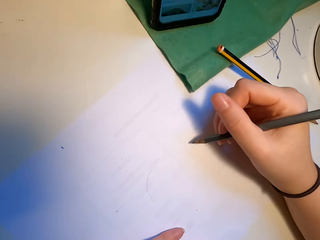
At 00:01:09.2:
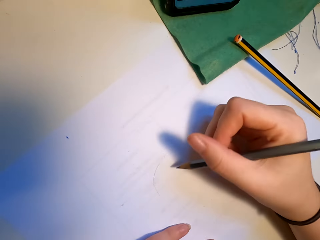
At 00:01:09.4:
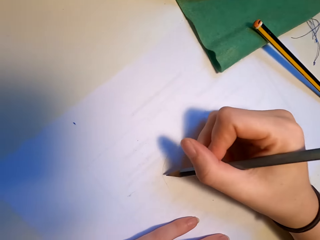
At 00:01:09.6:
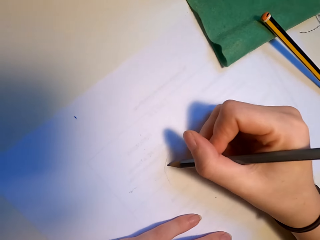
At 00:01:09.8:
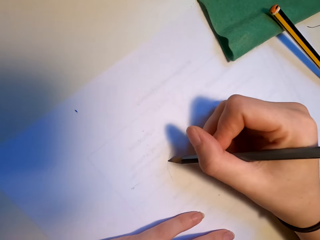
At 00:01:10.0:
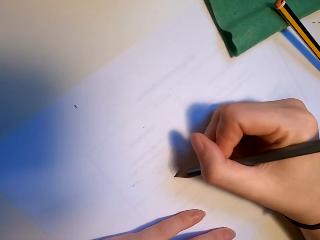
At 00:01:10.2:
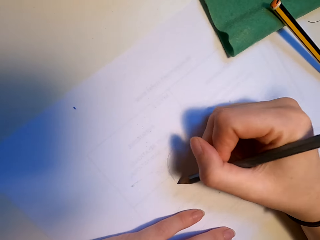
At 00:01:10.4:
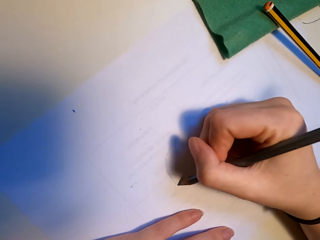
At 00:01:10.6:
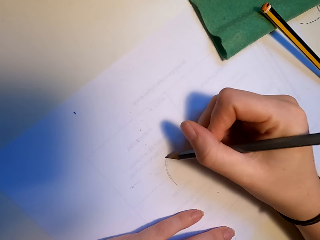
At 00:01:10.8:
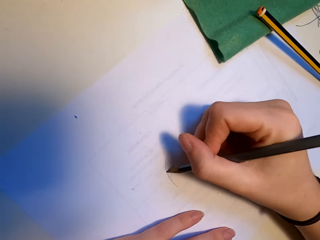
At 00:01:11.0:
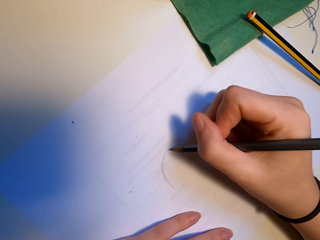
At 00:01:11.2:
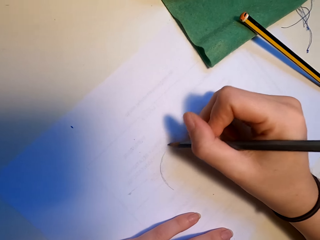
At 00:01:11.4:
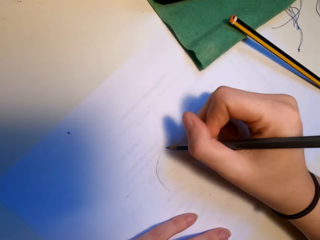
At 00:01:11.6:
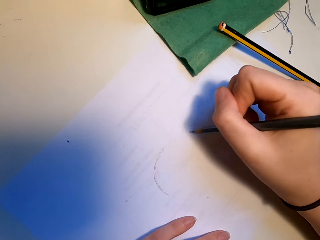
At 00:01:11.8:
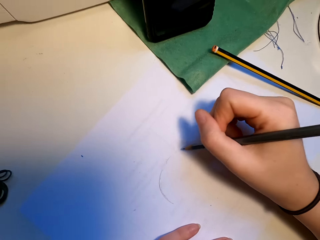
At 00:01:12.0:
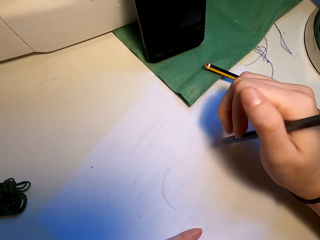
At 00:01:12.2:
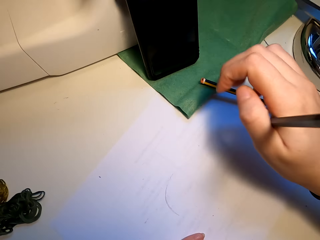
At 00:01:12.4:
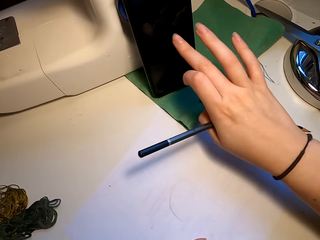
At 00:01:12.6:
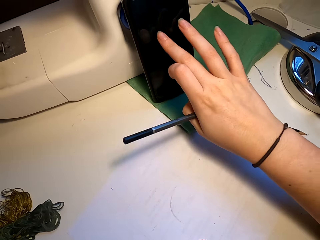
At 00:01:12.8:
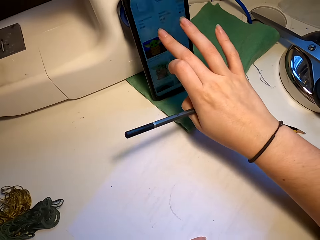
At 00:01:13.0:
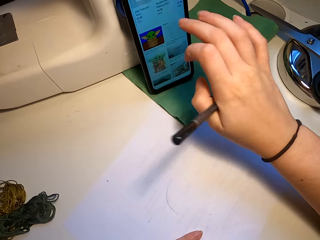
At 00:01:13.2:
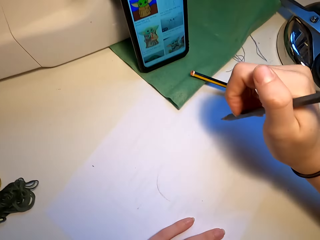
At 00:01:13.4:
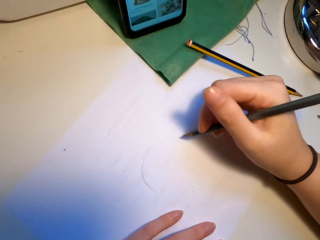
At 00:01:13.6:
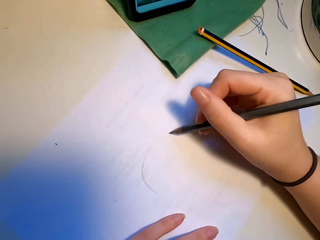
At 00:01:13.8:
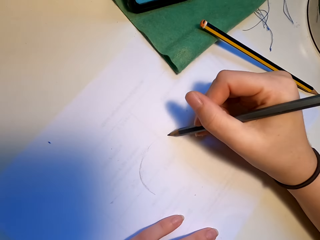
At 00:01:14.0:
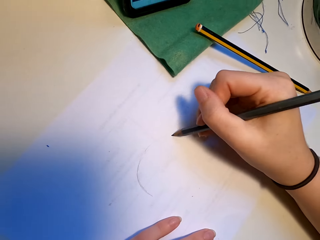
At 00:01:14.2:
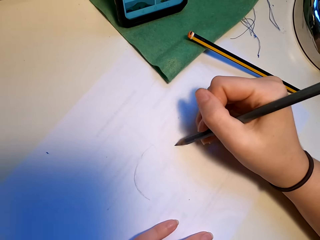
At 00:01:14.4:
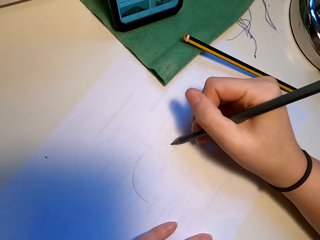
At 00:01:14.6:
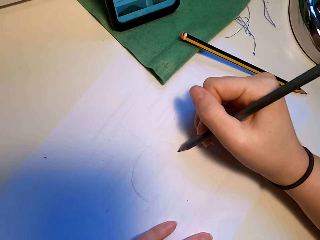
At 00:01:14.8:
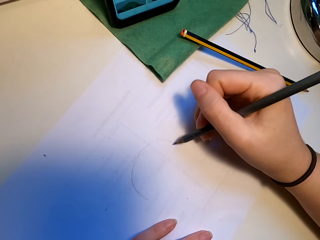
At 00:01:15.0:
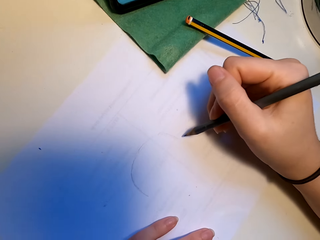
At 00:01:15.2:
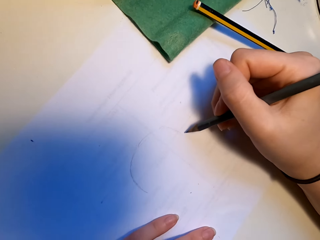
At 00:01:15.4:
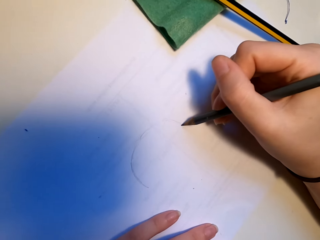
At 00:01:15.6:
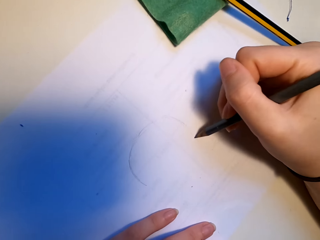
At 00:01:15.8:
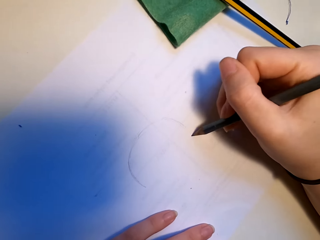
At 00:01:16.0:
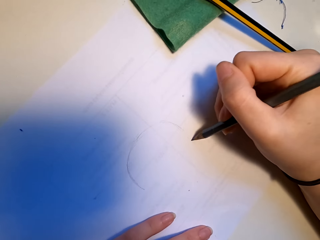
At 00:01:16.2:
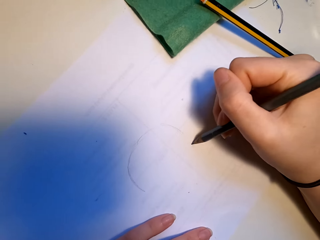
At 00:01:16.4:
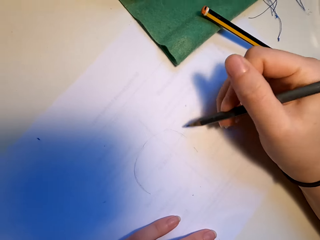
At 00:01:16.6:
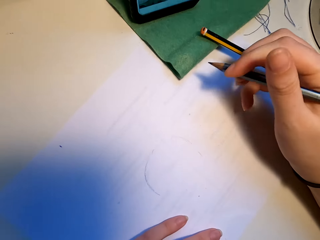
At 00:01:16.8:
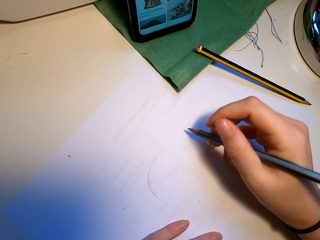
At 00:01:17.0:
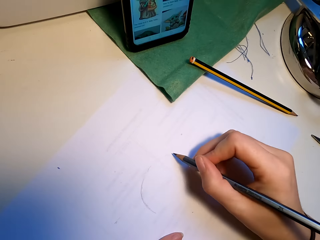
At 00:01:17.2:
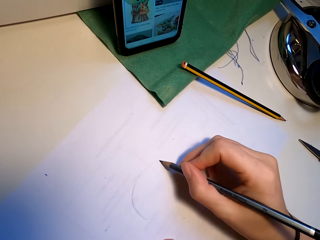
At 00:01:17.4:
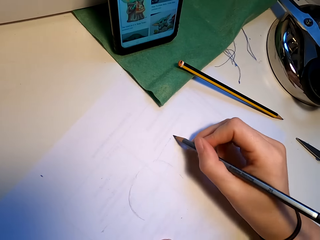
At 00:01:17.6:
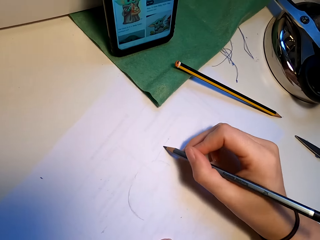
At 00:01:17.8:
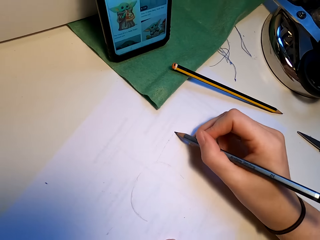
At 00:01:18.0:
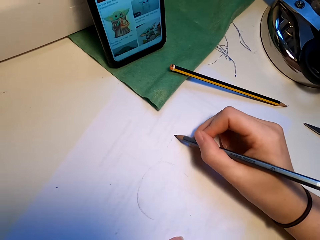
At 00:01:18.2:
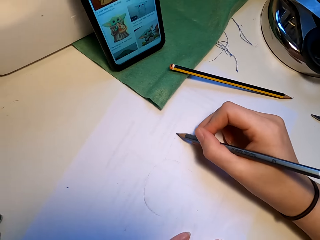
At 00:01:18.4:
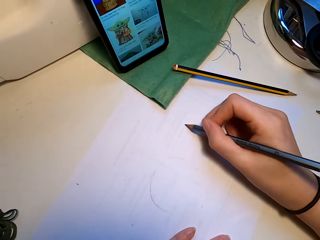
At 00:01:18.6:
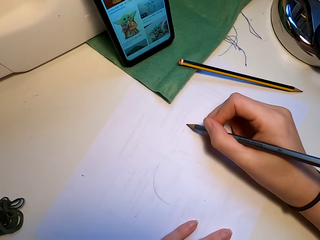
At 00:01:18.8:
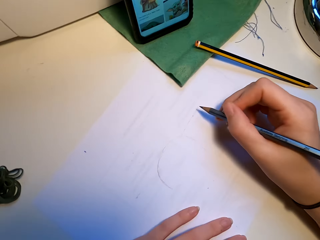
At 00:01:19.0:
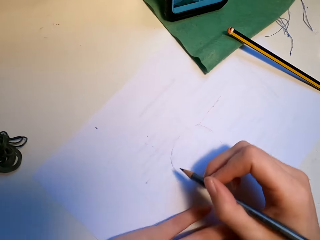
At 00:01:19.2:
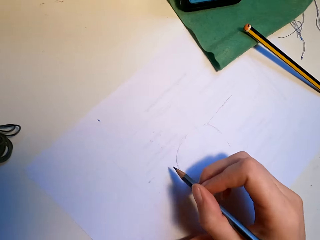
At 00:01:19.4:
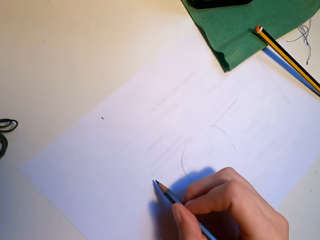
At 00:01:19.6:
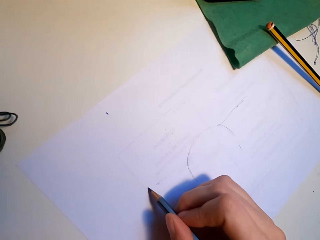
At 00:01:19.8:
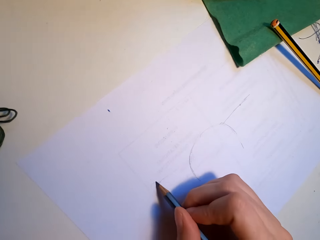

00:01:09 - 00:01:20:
The camera wearer draws. They touch the phone screen. They draw.

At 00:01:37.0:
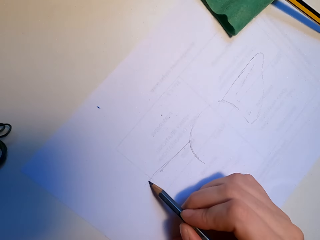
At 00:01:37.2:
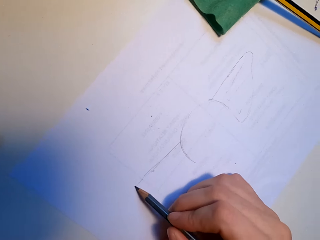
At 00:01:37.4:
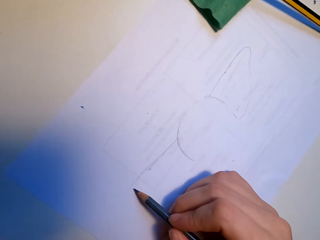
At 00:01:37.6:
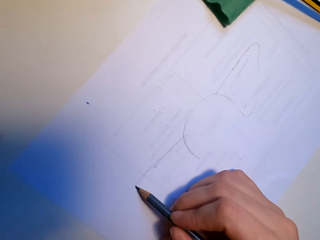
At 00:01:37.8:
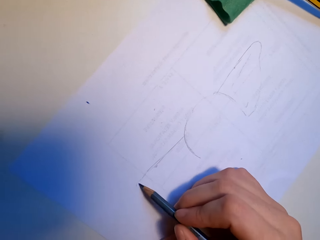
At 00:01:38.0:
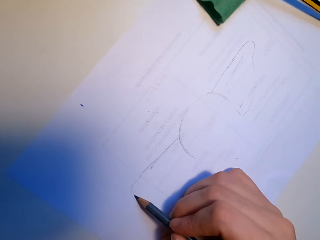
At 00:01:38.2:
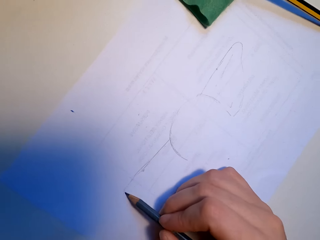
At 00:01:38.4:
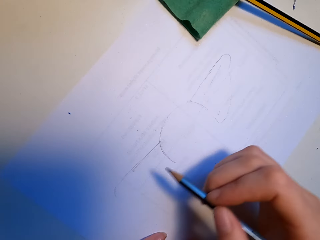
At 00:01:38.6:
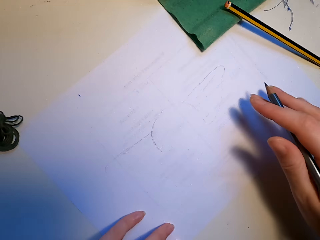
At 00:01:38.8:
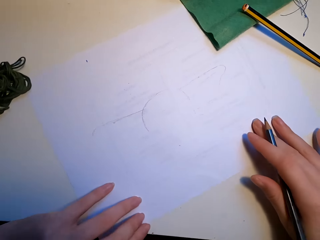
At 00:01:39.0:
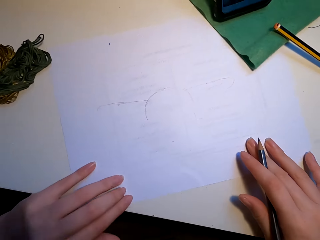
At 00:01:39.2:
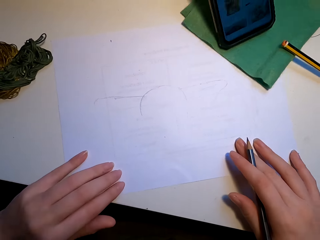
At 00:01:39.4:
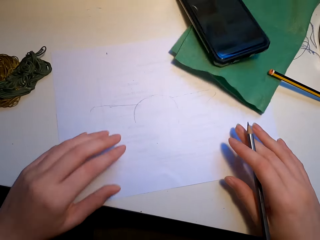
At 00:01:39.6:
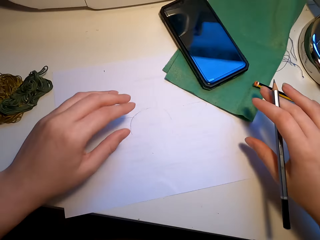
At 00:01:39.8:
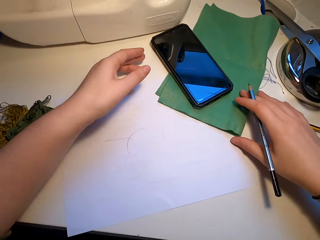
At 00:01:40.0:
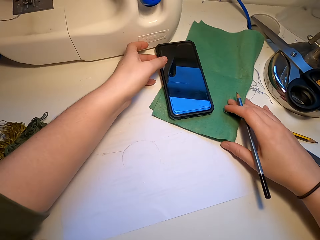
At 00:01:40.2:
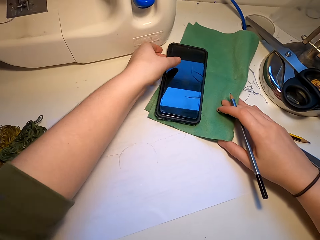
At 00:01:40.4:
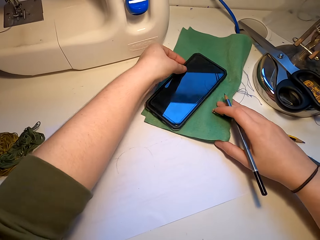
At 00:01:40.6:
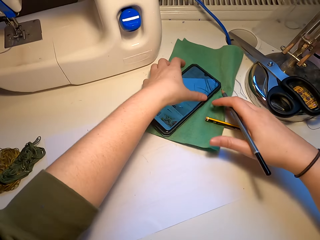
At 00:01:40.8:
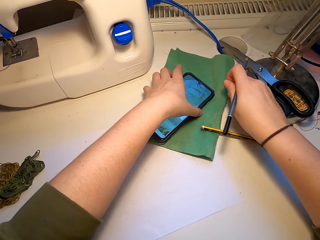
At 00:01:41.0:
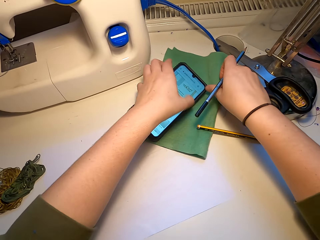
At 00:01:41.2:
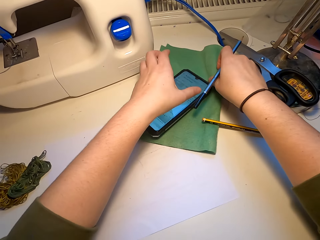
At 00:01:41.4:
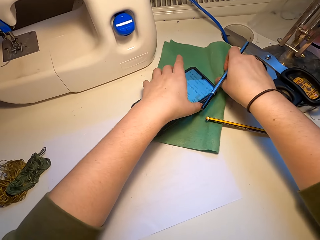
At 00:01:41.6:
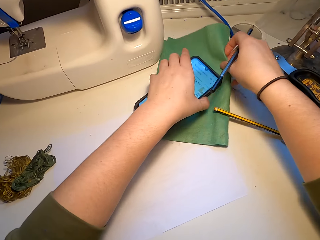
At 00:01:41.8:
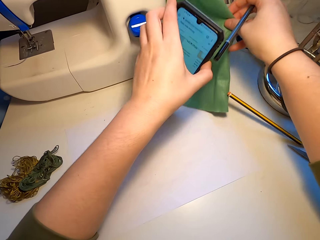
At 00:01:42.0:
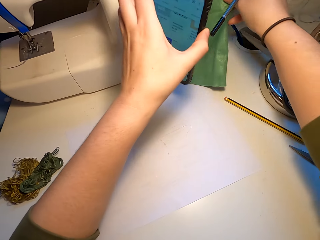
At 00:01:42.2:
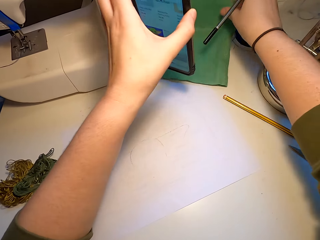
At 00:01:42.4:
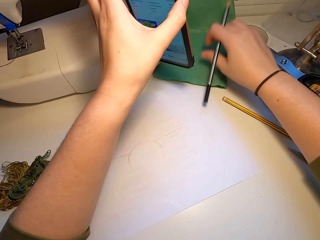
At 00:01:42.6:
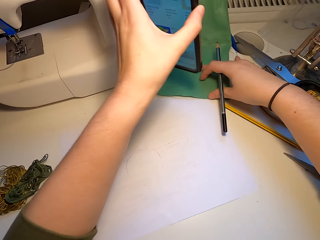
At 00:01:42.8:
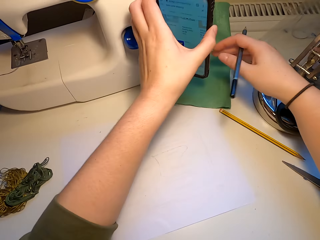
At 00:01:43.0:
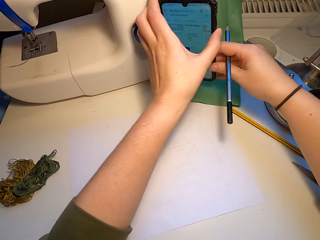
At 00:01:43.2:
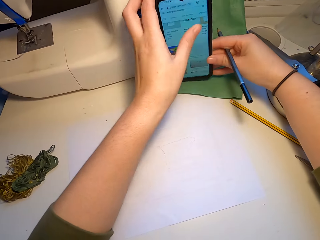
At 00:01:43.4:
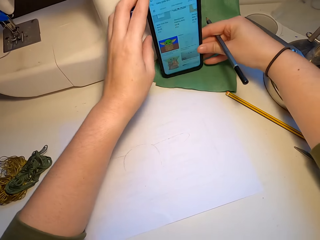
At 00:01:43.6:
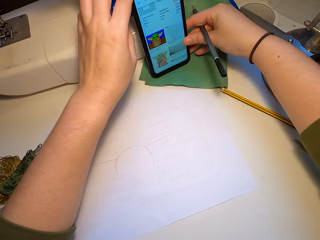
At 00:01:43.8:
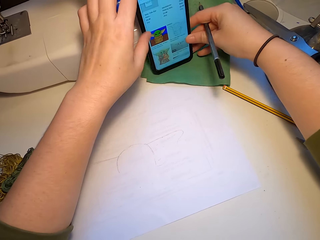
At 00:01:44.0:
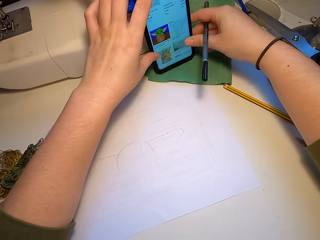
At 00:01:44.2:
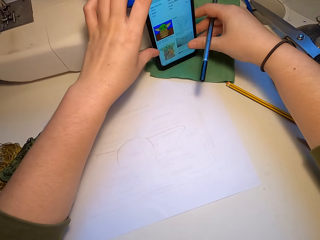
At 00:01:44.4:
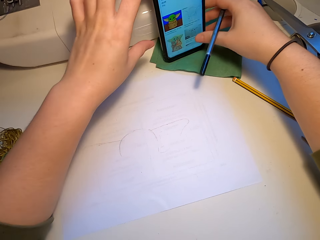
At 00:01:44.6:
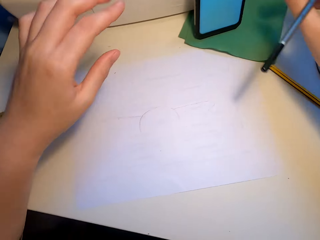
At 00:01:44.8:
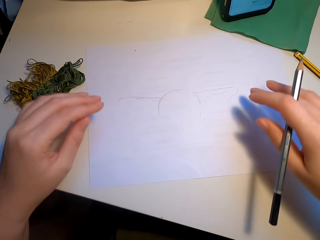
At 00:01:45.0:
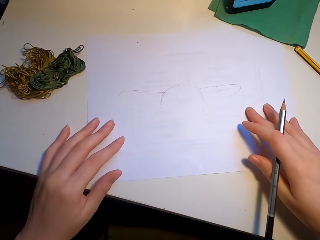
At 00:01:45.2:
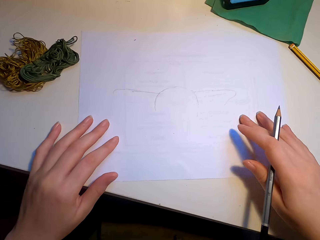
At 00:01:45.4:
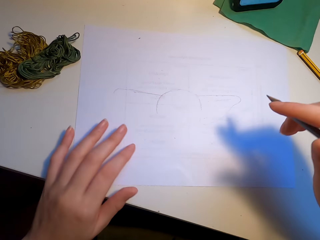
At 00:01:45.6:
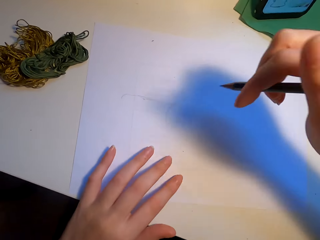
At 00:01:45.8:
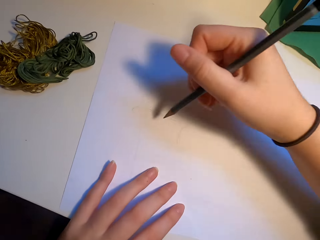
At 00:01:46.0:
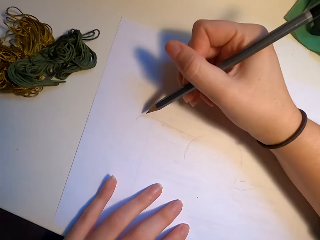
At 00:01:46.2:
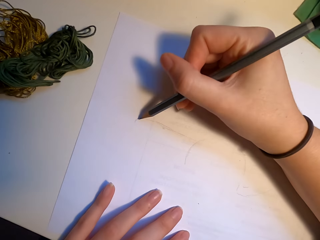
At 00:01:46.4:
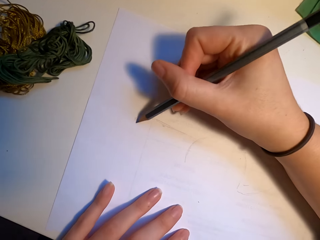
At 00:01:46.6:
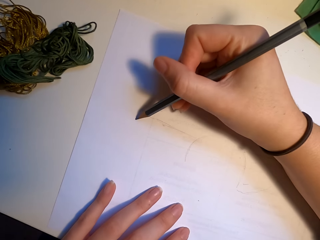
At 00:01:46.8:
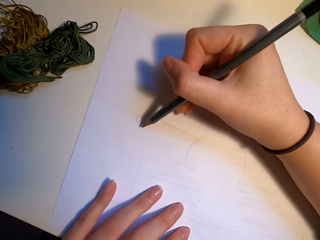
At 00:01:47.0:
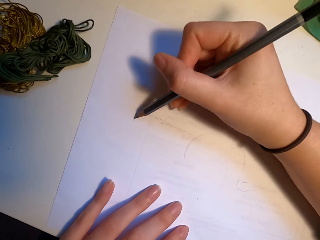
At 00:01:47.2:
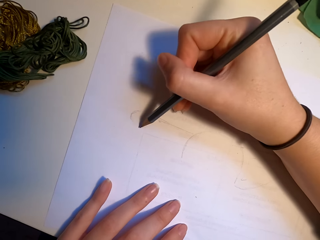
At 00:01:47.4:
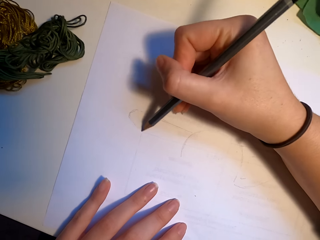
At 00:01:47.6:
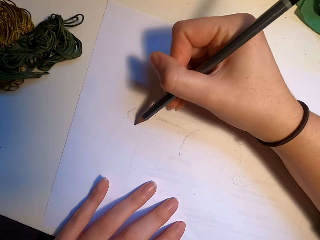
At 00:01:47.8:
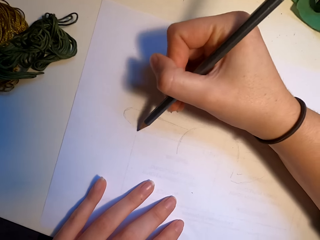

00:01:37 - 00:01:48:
The camera wearer adjusts the paper on the table. They pick up the phone. They talk. They pick up a piece of cloth on the table and put the piece of cloth on the table. They position the phone in a stable manner. They put the phone on the table. They draw.
